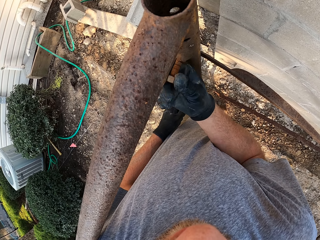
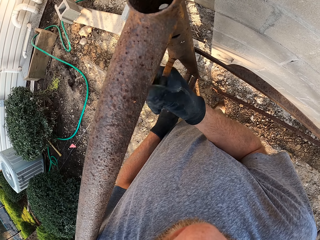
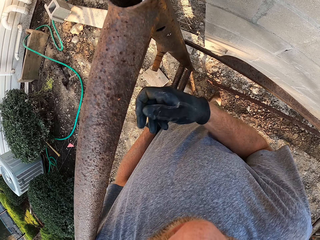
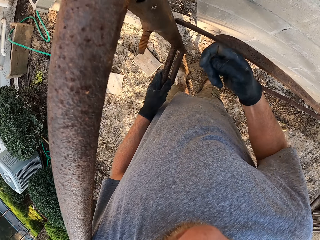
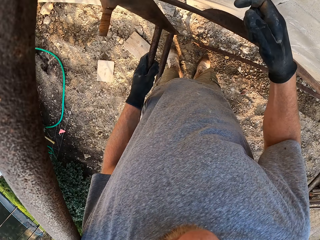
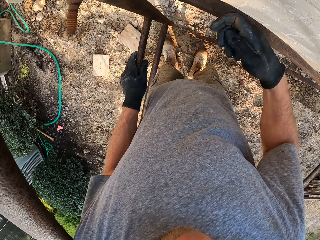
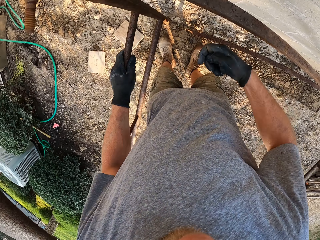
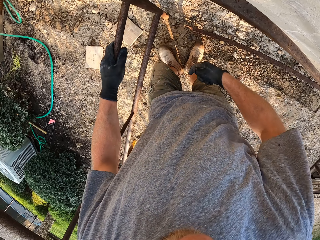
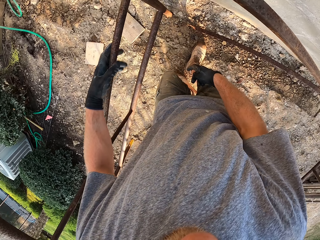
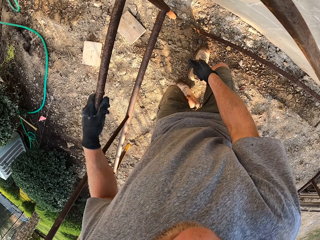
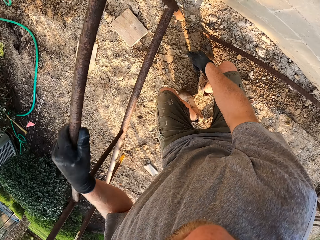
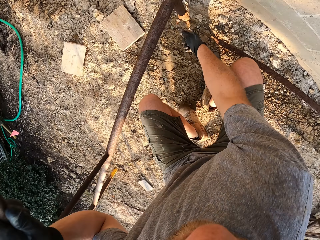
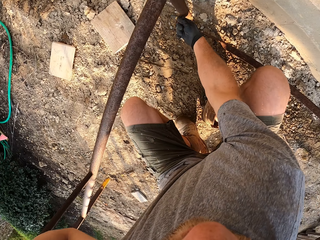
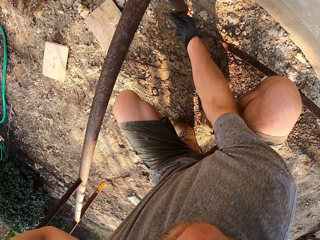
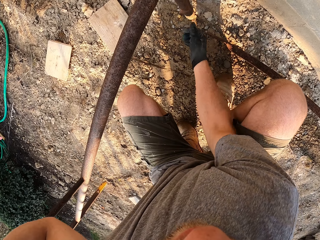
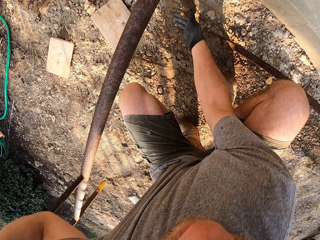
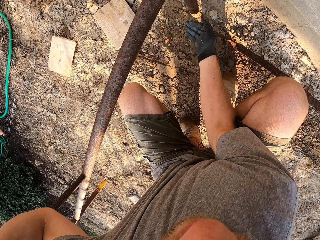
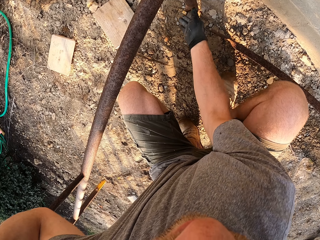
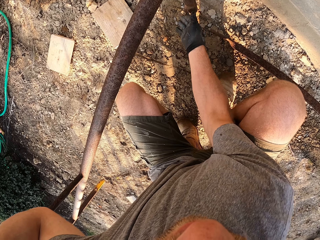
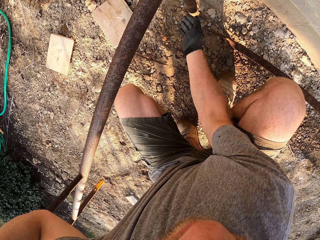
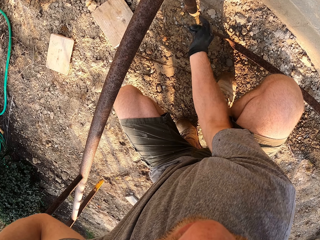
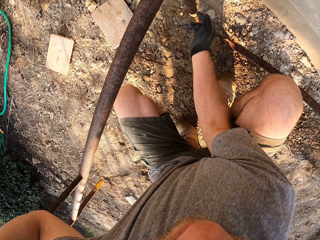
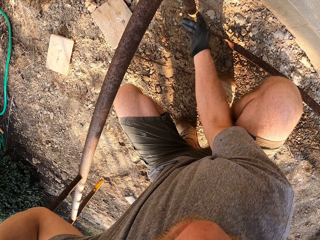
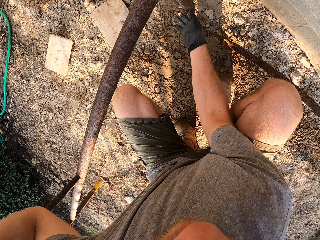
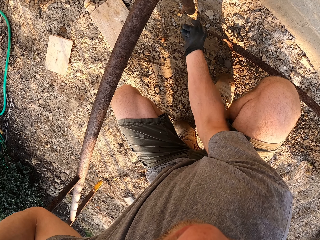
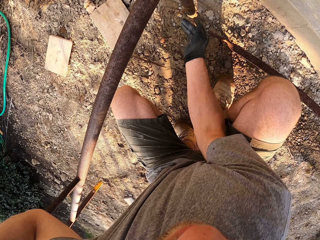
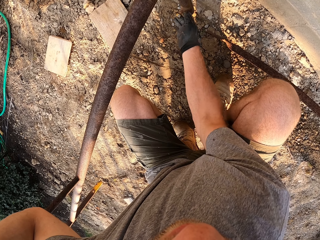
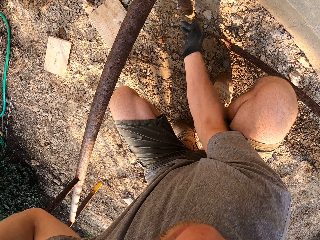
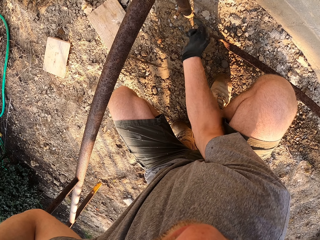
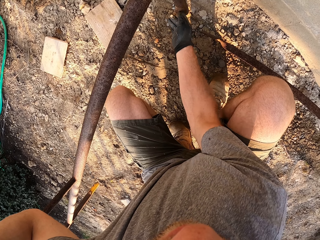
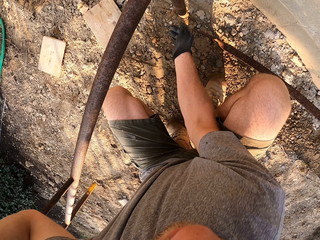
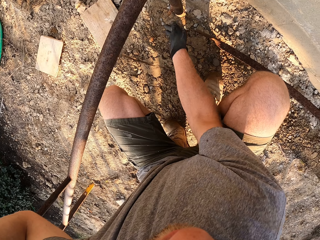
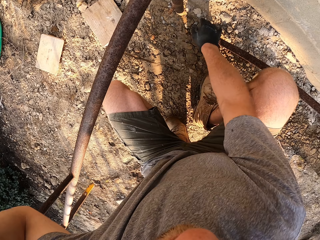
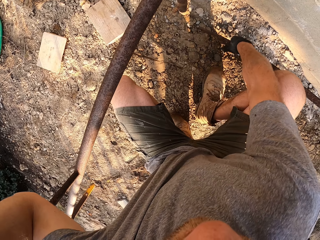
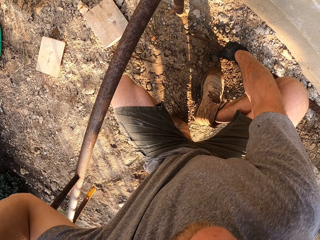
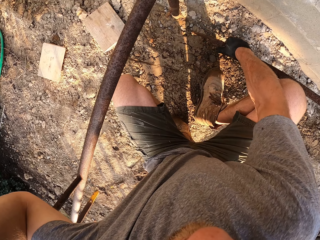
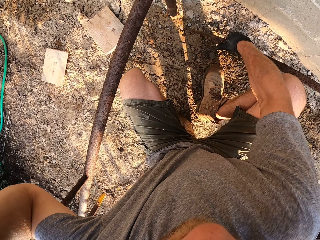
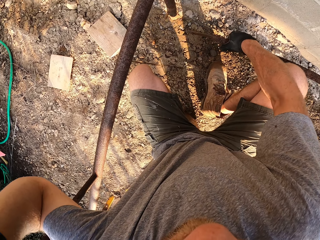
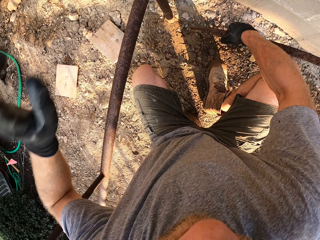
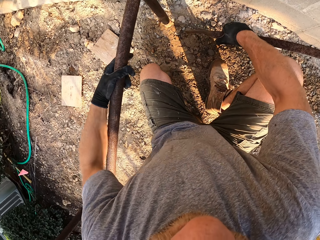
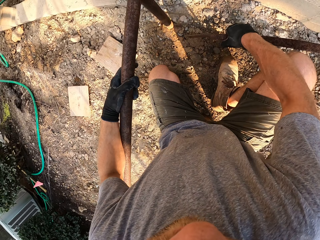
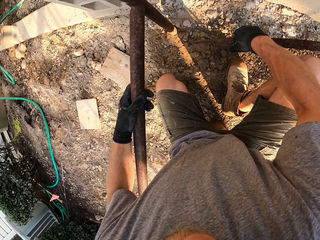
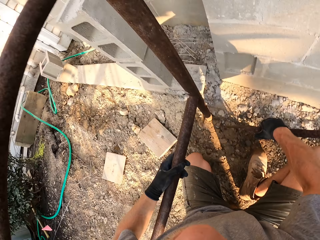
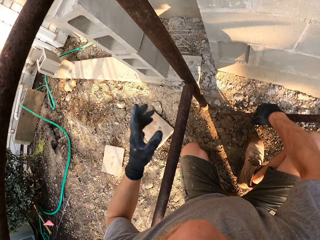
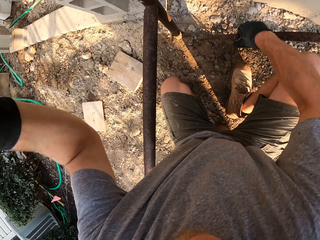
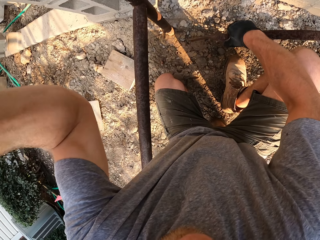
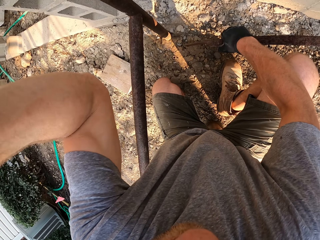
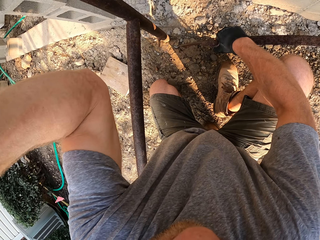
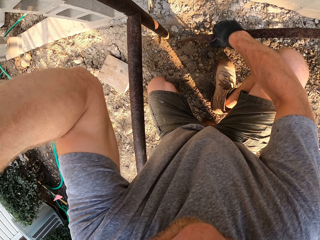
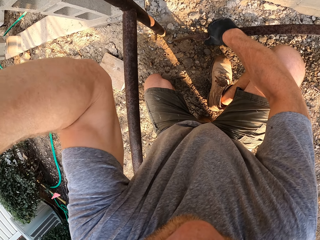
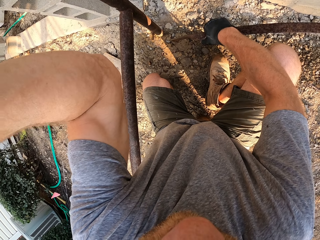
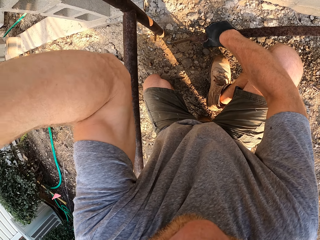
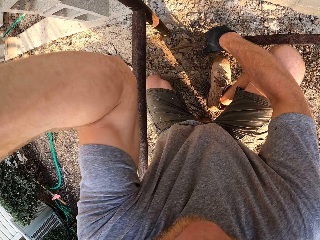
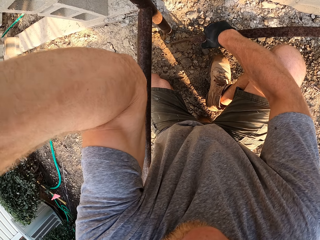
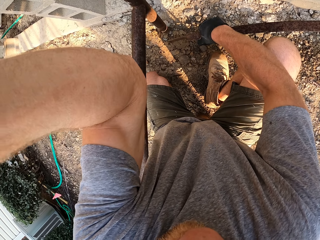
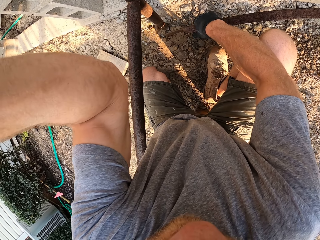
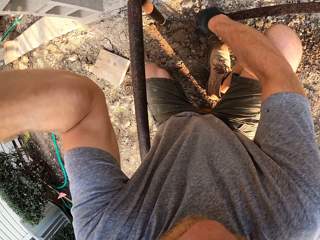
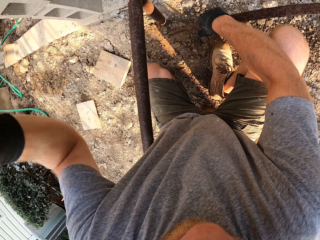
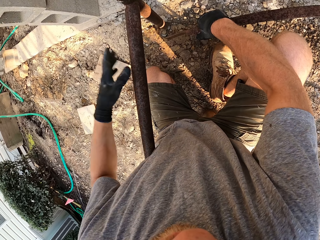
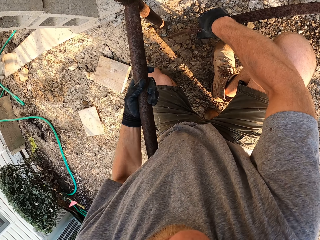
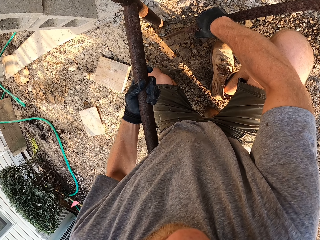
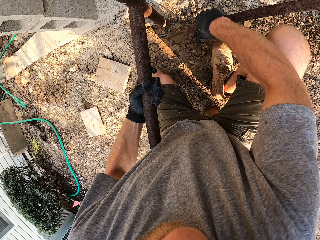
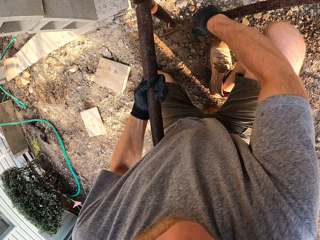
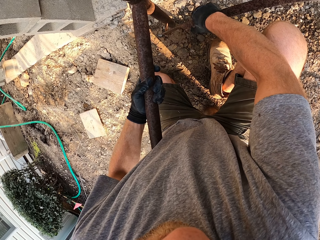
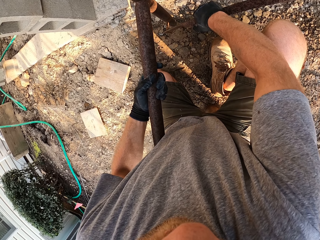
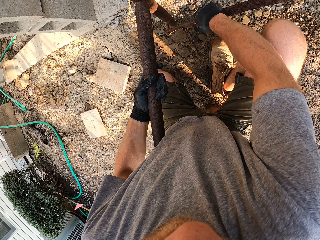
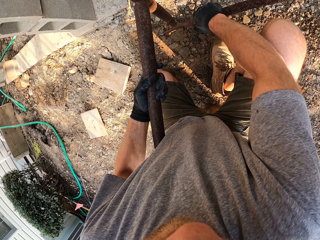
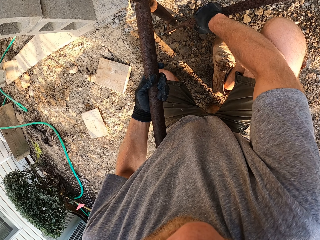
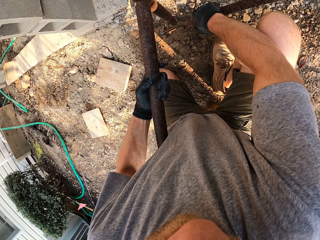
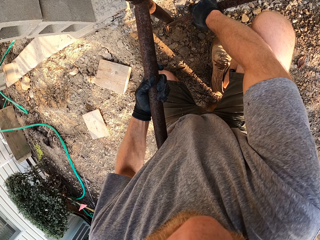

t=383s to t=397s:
The camera wearer unscrews a bolt nut on a hook at the bottom of the rack. He takes an iron rod on the ground. He adjusts the camera on his face with his right hand. He fixes the metal together. He hangs the rod on the hook at the bottom of the rack.

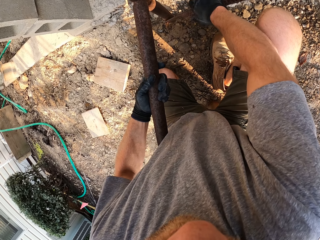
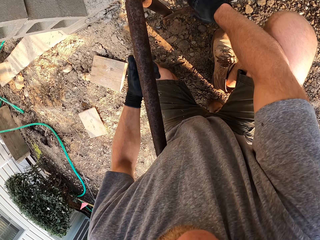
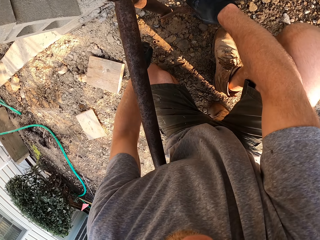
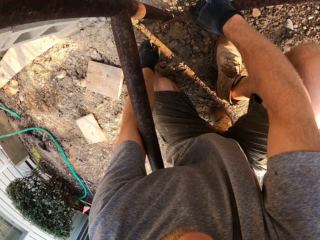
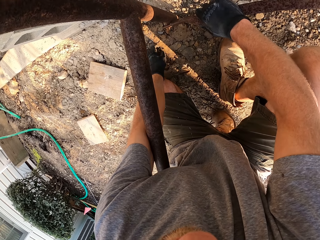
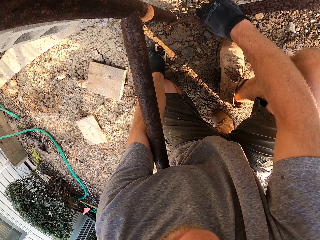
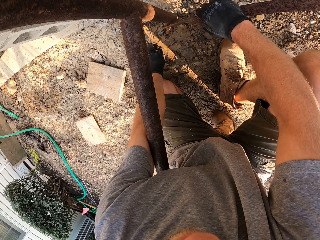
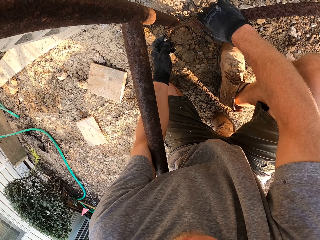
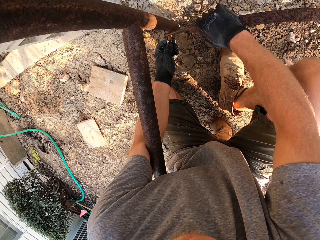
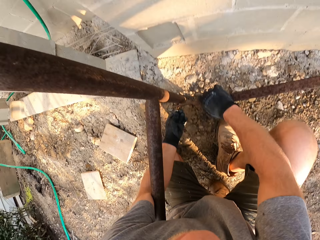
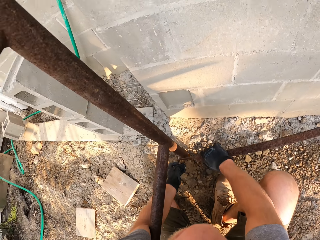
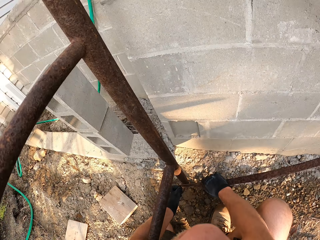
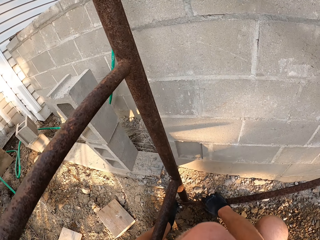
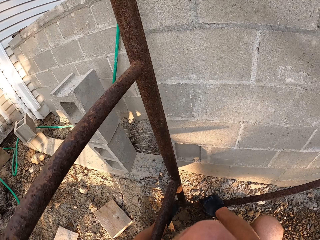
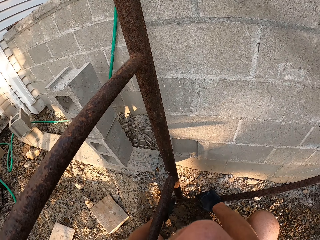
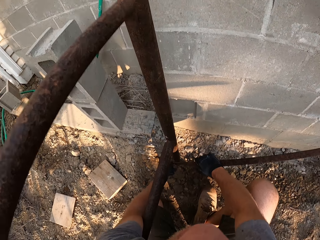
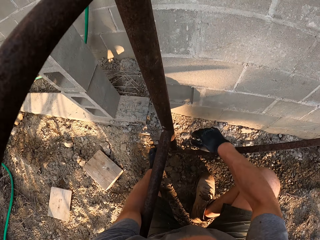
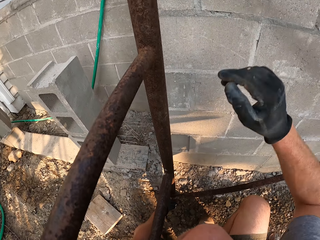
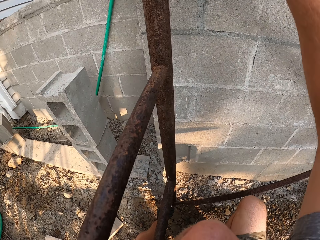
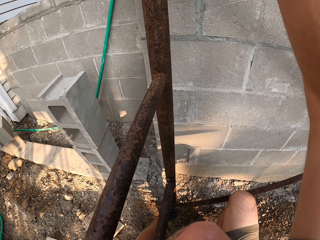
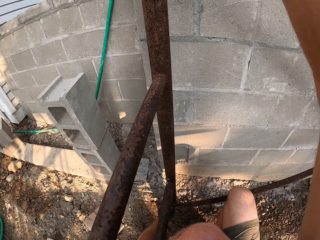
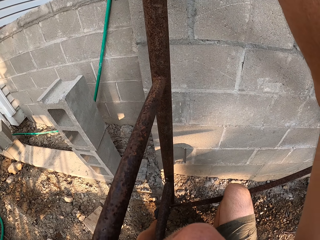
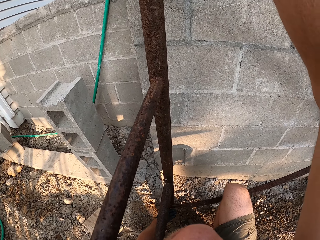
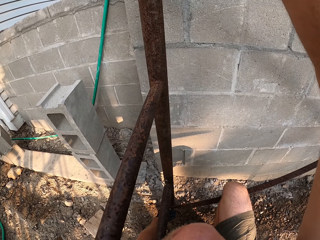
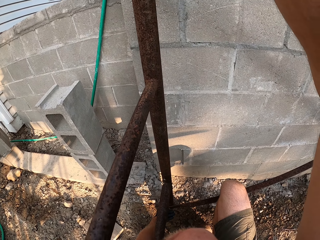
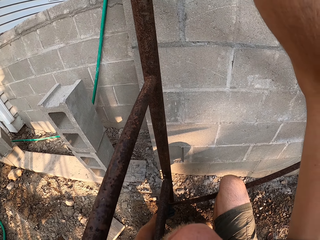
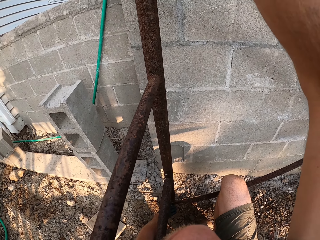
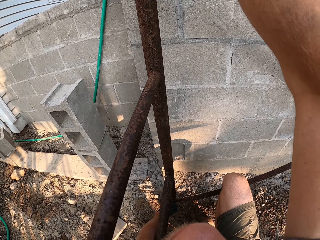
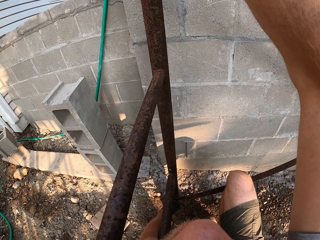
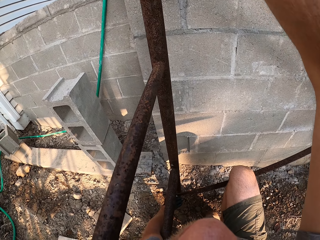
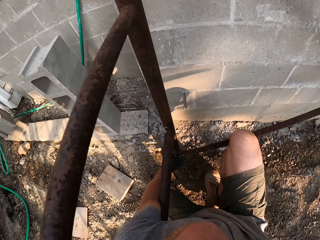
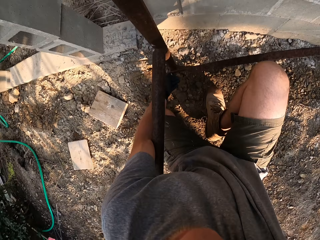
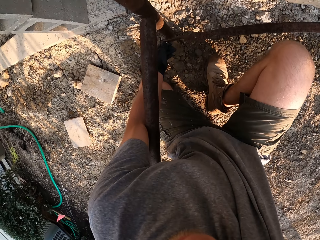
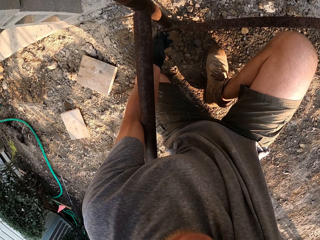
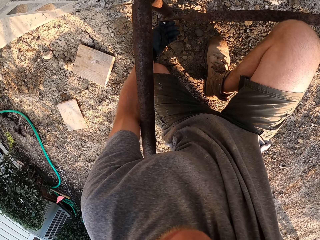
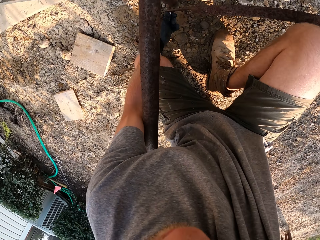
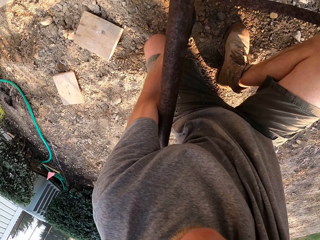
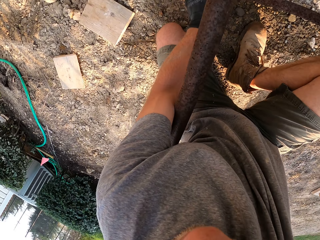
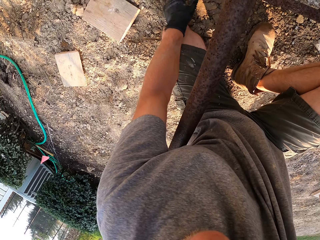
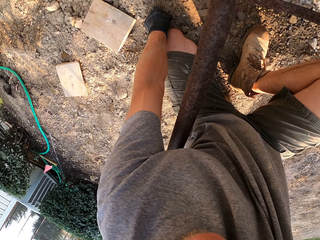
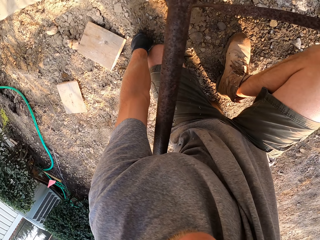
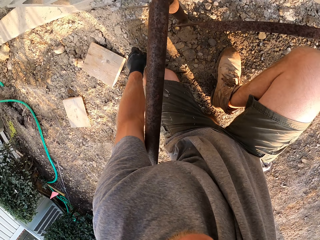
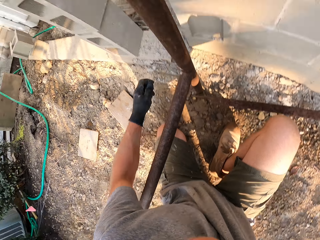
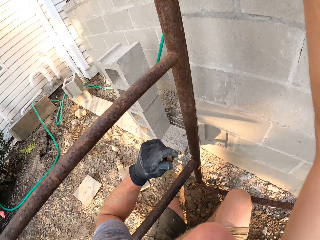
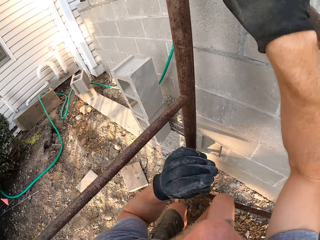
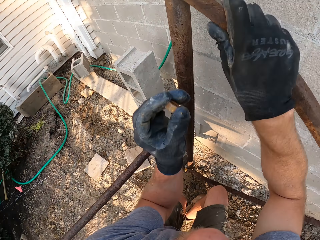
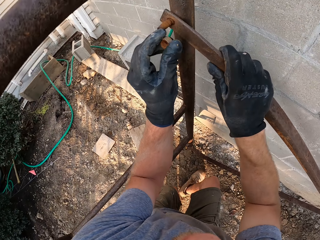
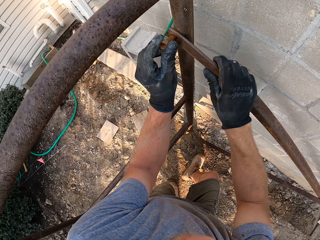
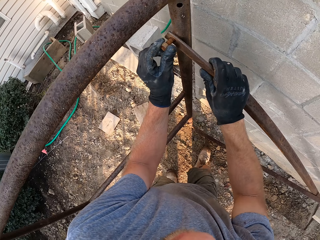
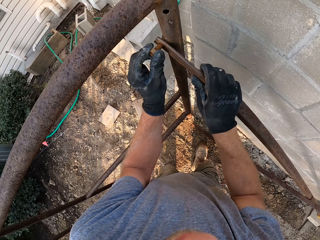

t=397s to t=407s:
The camera wearer picks up the bolt nut on the ground. He fastens the bolt nut on the hook at the bottom of the rack. He raises his right hand to the rack. He takes a bolt nut on the ground. He fastens the nut on another hook on the rack.
